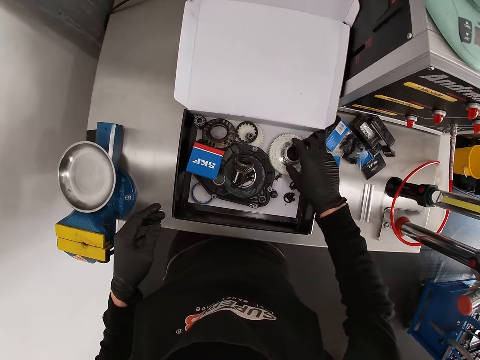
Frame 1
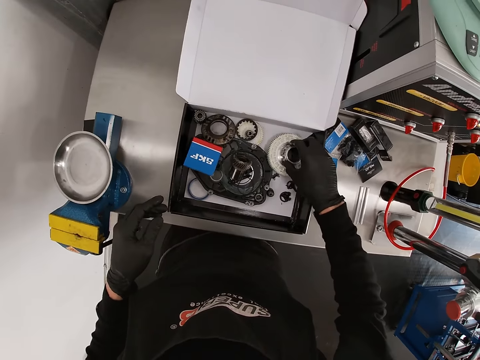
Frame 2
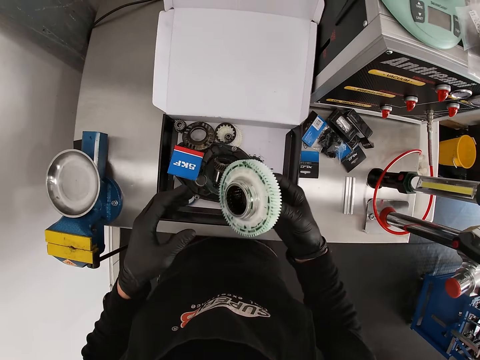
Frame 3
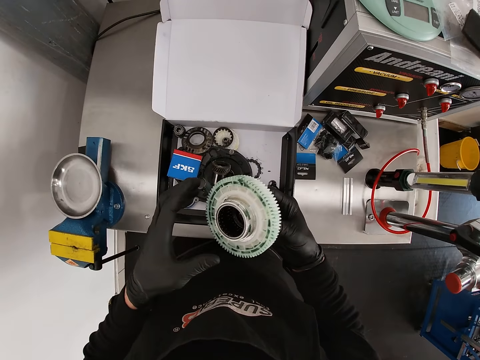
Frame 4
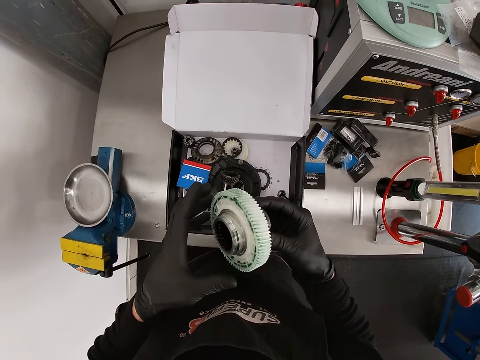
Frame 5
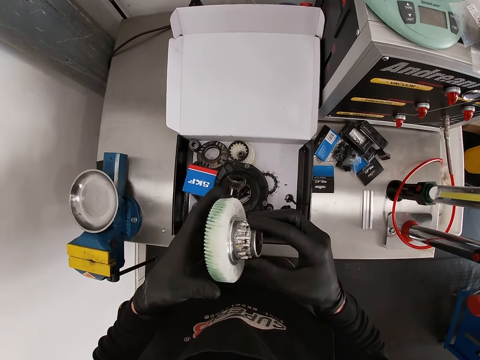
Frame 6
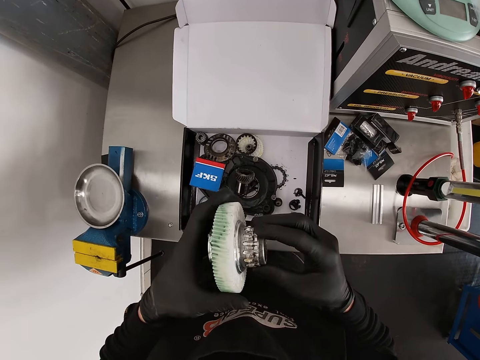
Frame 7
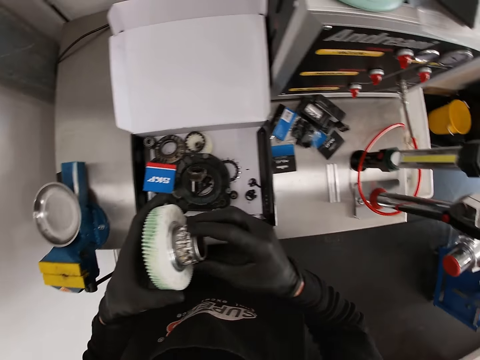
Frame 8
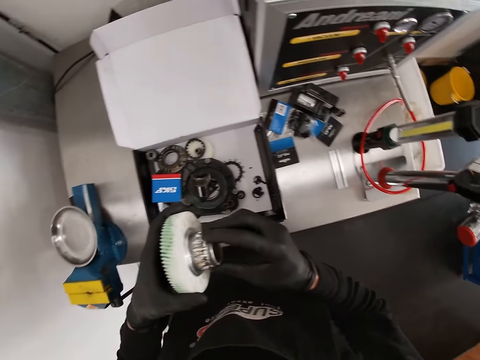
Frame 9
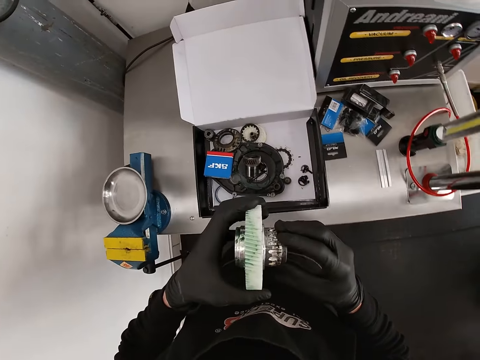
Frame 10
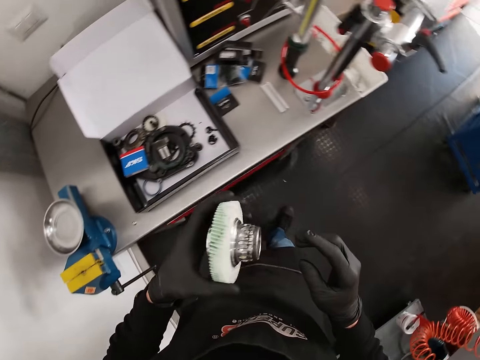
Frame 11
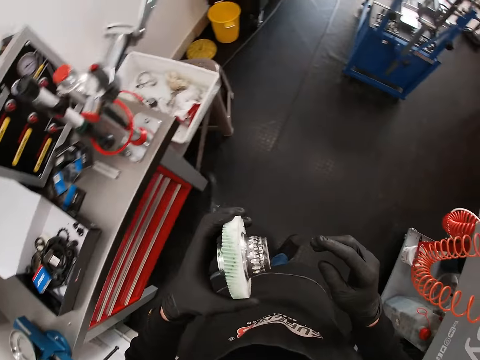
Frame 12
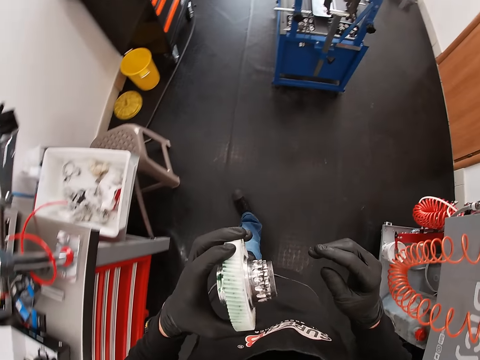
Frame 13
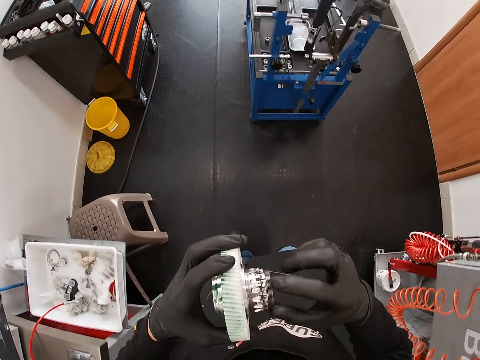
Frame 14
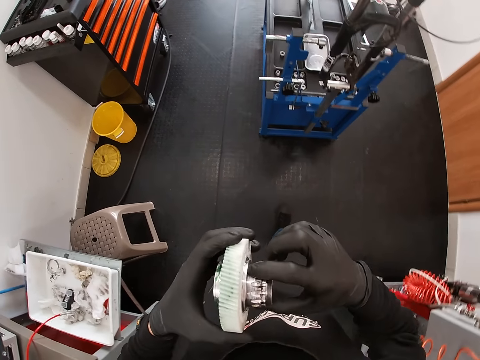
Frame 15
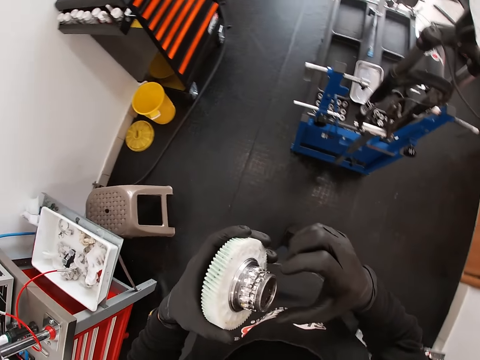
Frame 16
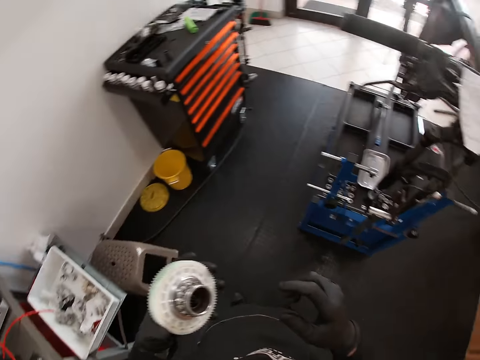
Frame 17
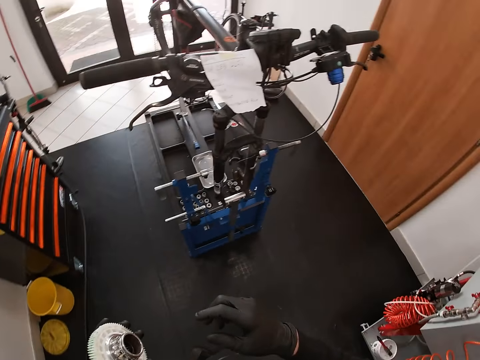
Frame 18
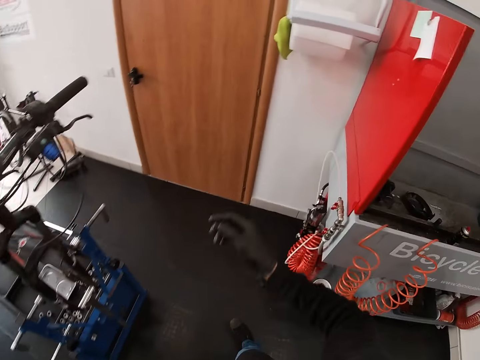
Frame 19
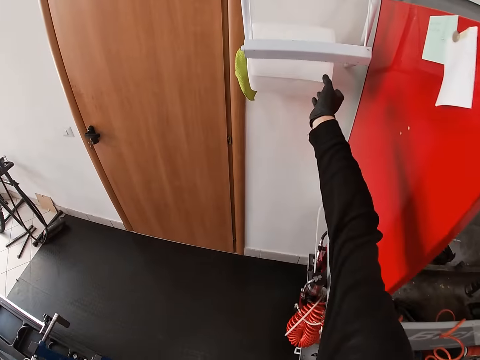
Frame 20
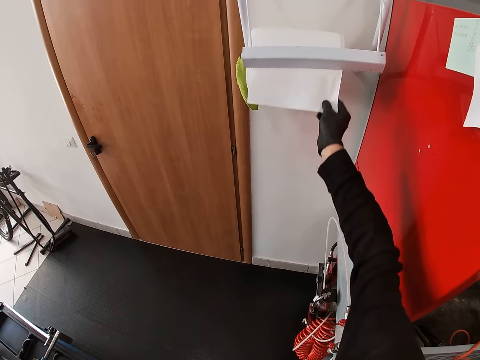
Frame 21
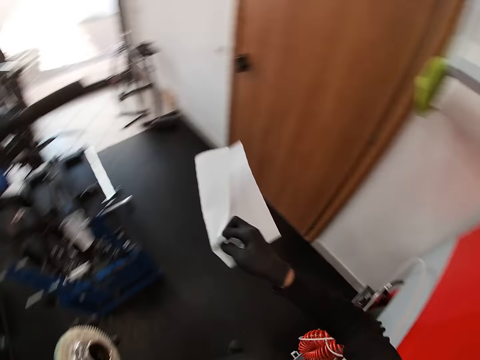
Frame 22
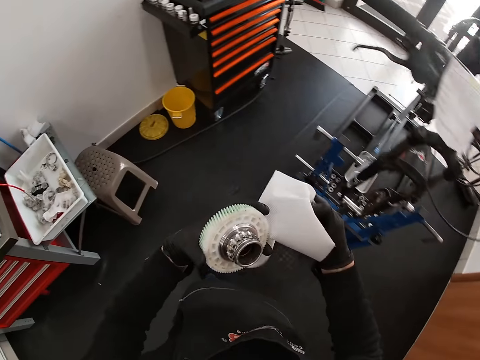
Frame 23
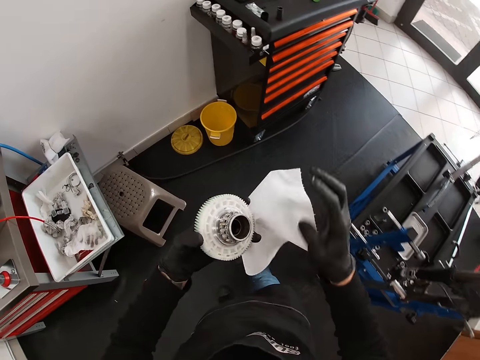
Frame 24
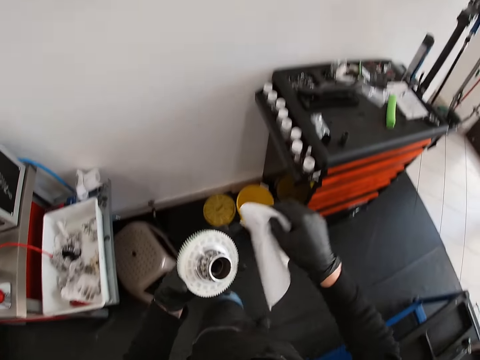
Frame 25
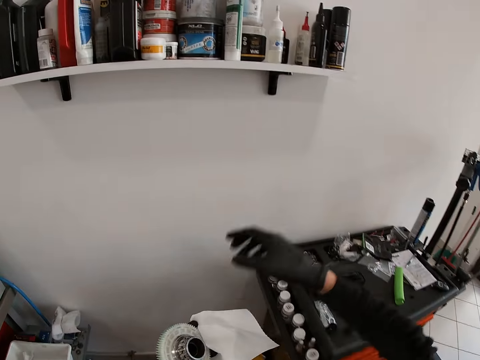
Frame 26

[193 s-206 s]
The camera wearer picks a gear or chainring in the black box with his right hand. He holds the gear with both hands. He holds the gear with his left hand. He holds the gear with both hands. He tears tissue paper from a tissue paper holder on the wall with his right hand. He picks a paper towel. He folds the tissue paper with both hands. He holds the gear and the tissue paper with his left hand.

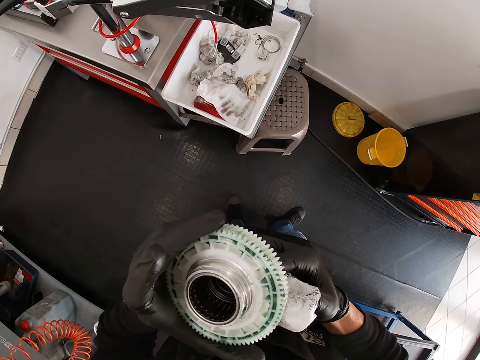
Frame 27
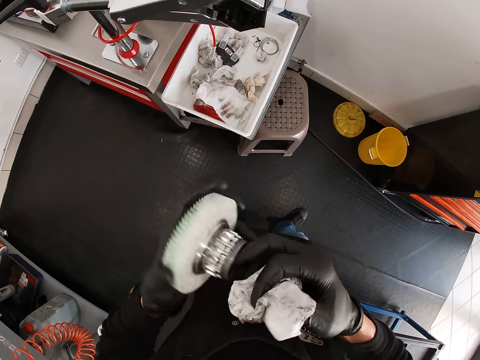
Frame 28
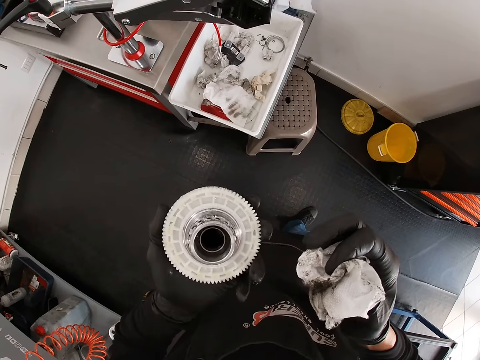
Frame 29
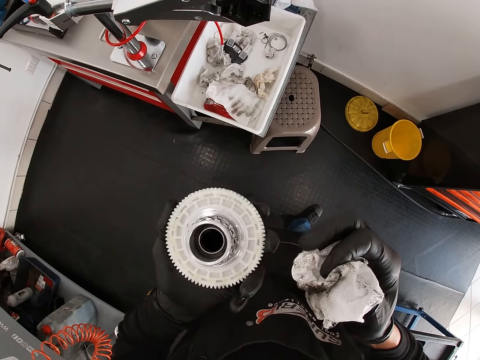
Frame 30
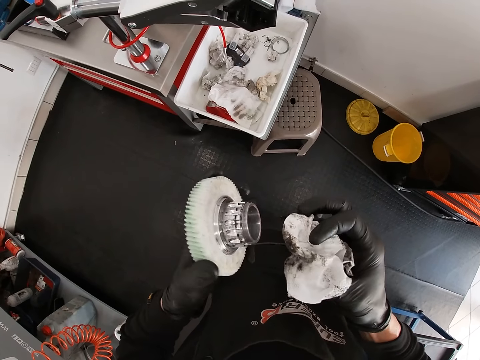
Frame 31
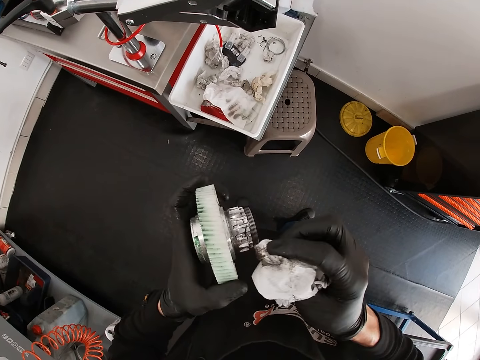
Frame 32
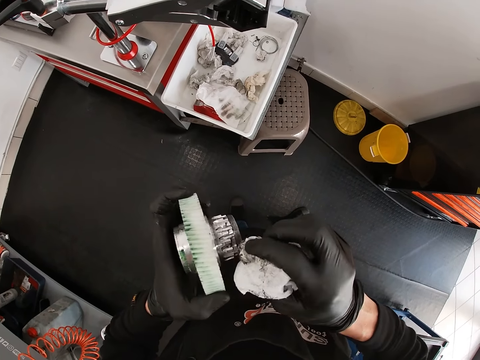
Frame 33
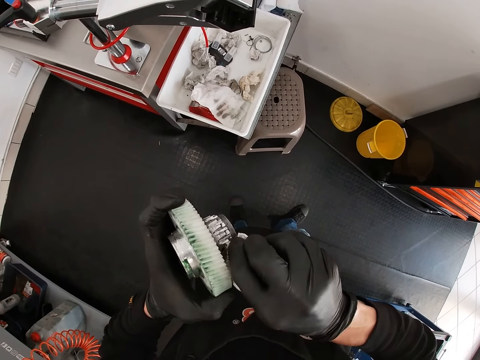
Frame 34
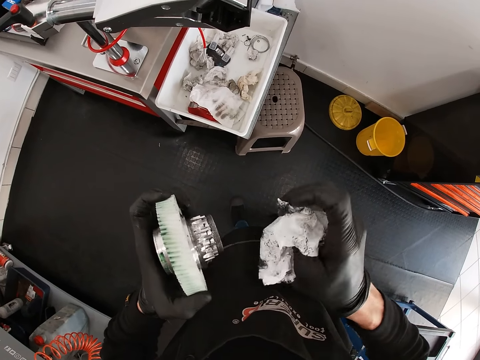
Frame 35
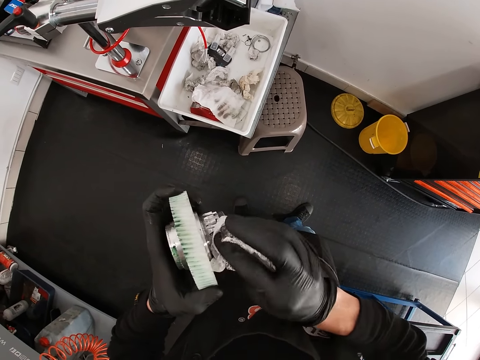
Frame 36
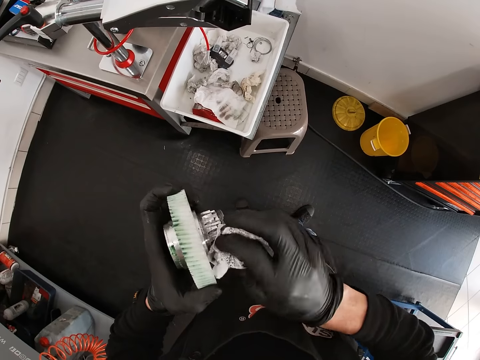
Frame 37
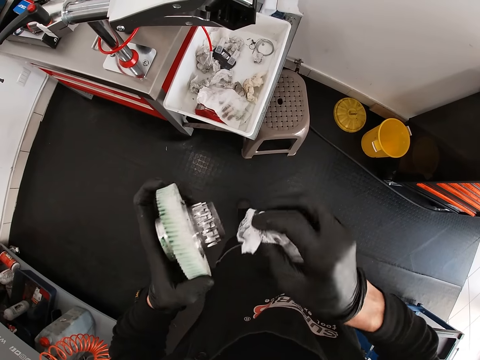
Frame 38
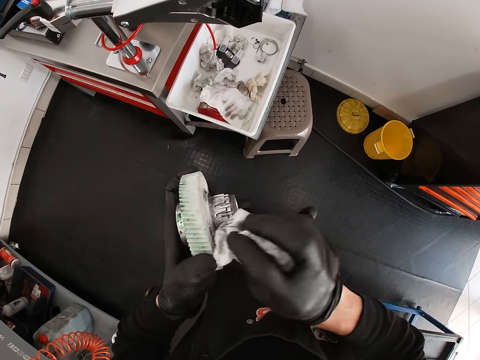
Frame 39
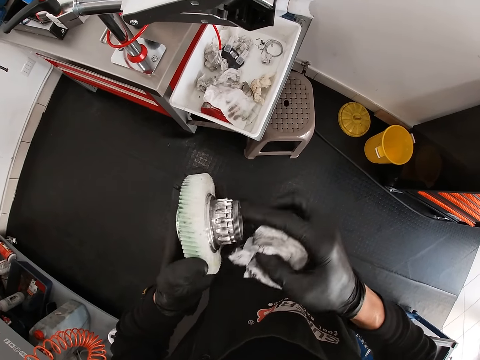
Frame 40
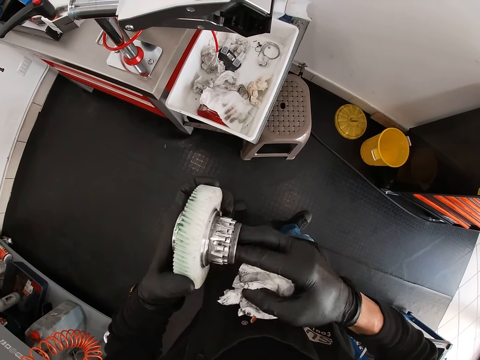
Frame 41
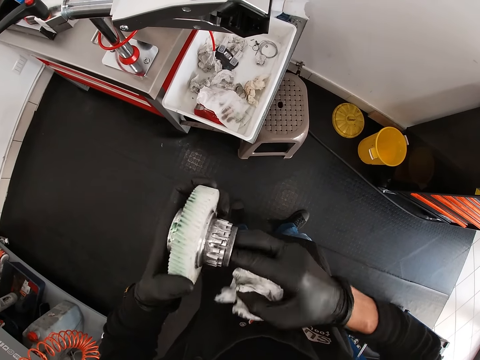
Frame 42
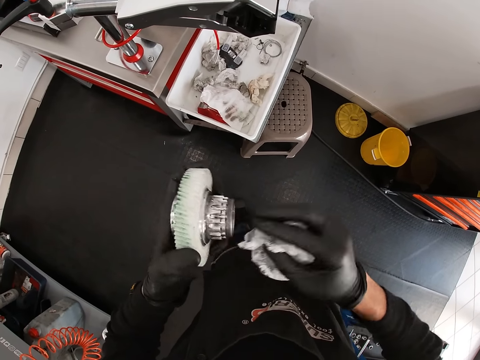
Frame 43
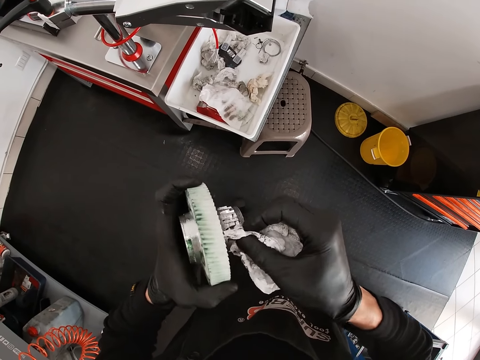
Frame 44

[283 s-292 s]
The camera wearer looks at the chainring. He cleans the gear teeth in his left hand with the paper in his right hand.

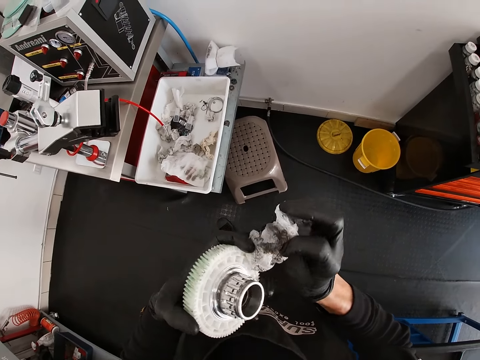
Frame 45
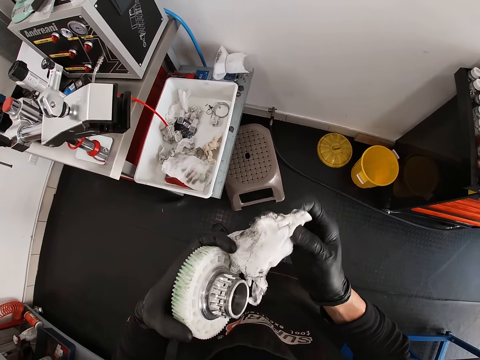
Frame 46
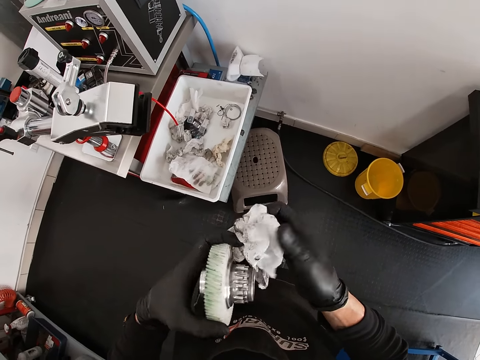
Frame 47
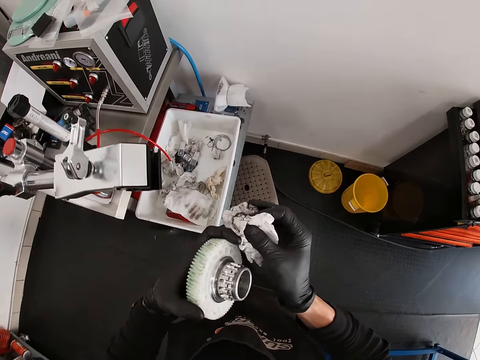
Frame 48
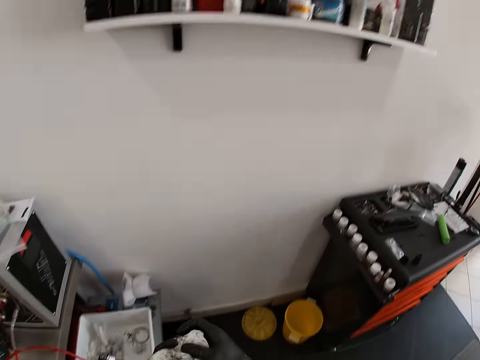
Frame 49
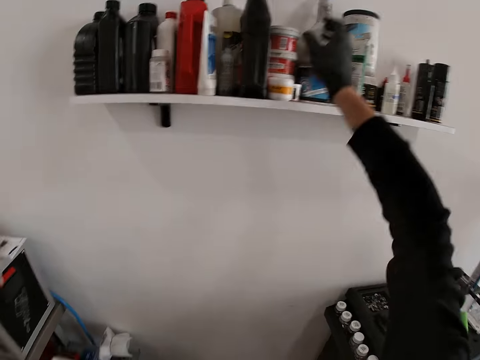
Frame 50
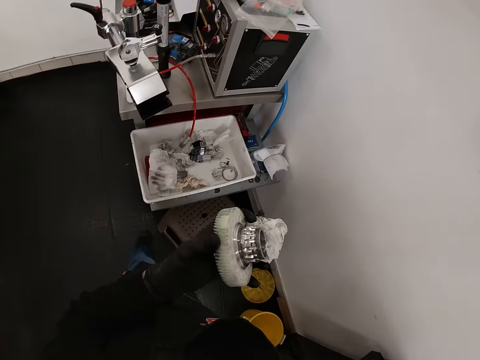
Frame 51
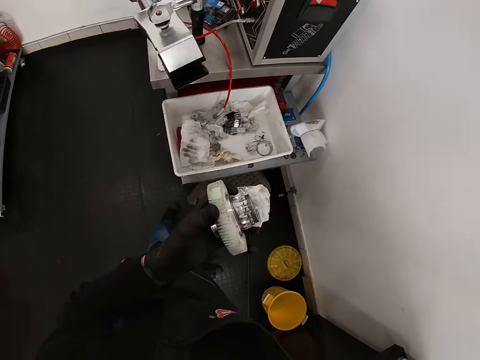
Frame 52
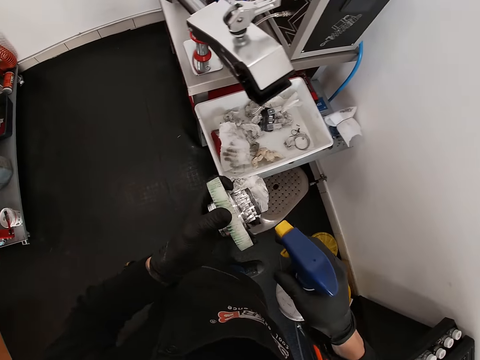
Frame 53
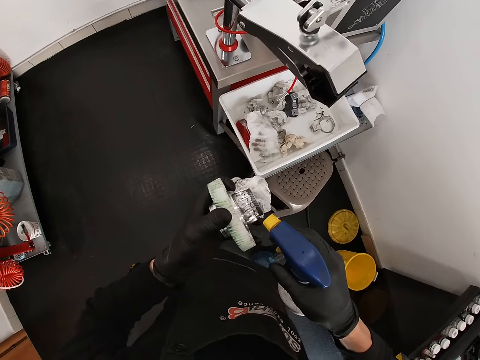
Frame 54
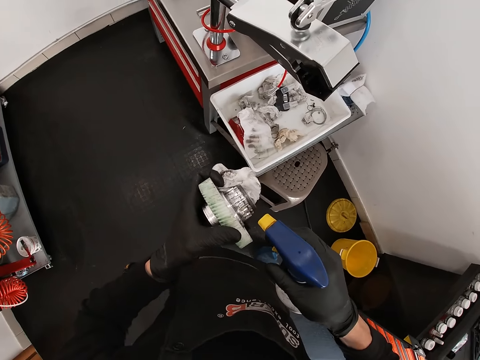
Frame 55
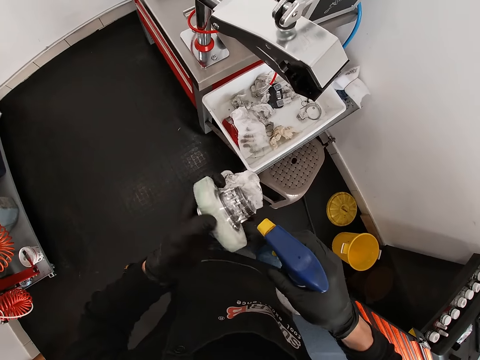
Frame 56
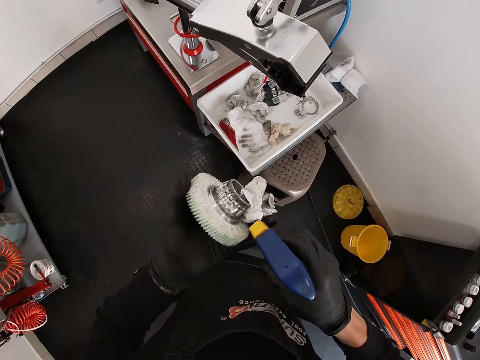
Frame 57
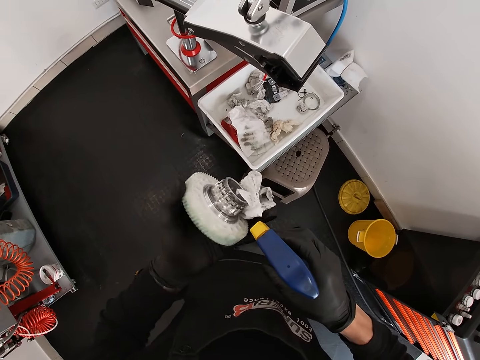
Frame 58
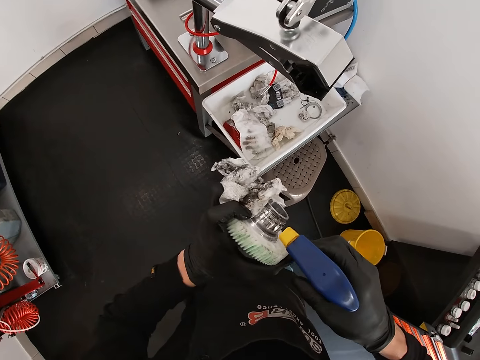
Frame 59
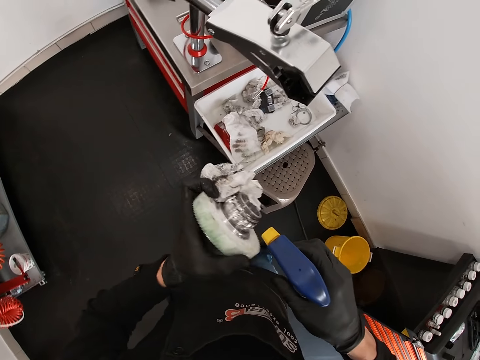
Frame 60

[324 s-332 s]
The camera wearer unfolds the paper. He picks a spray bottle from a shelf with his right hand. He puts some spray on the gear teeth from the bottle in his right hand.
